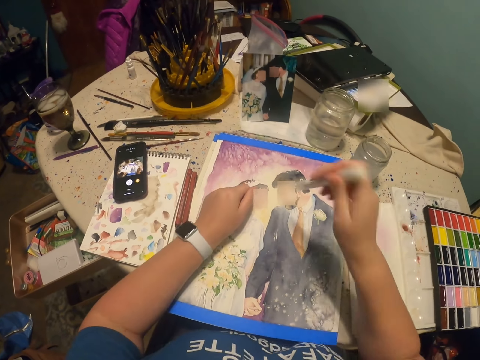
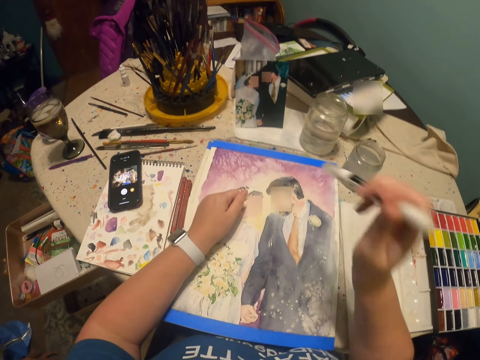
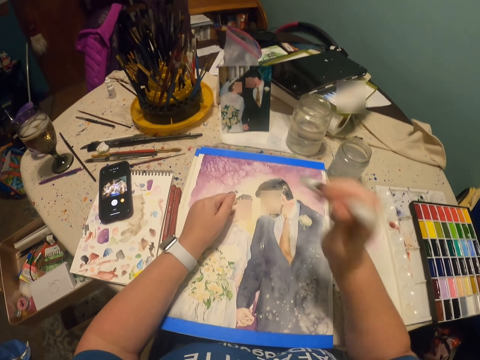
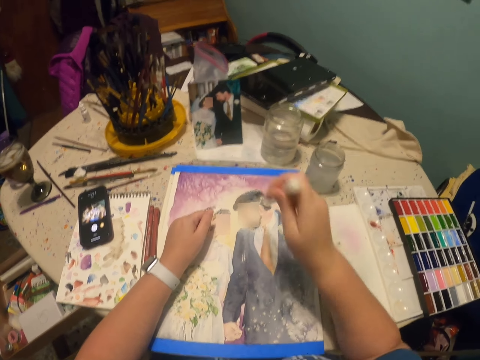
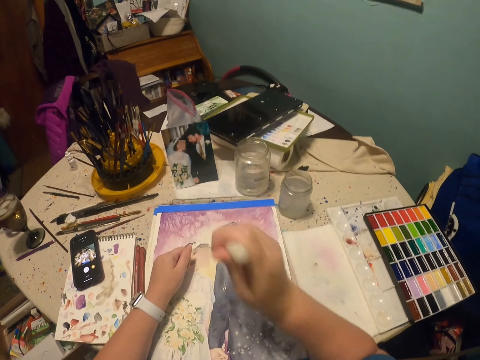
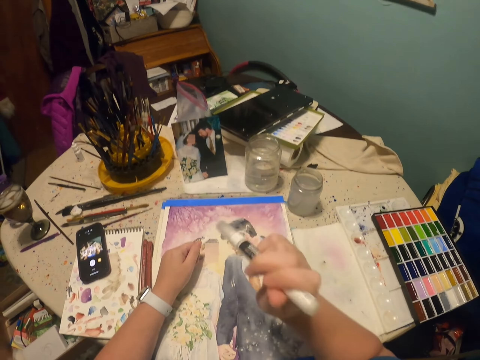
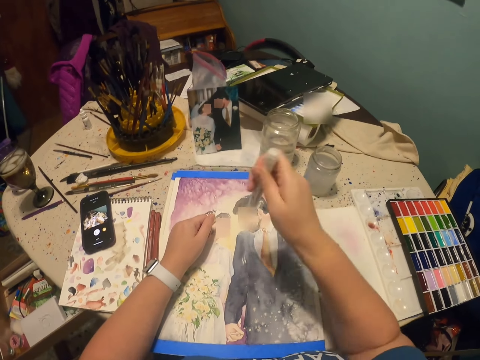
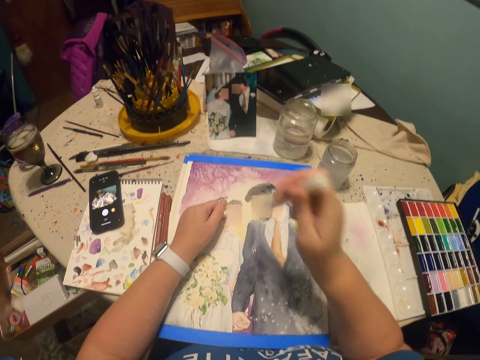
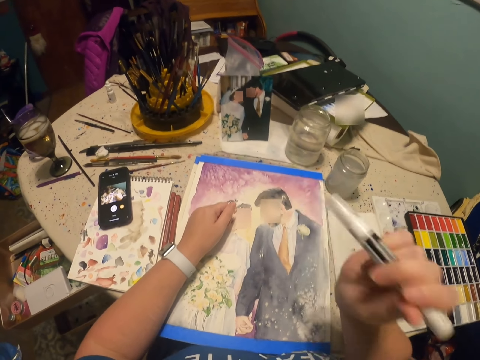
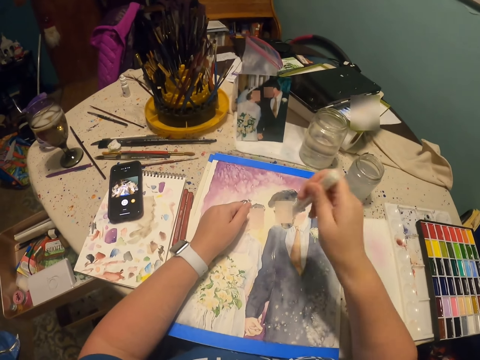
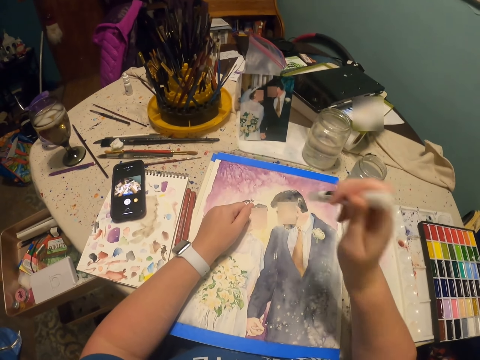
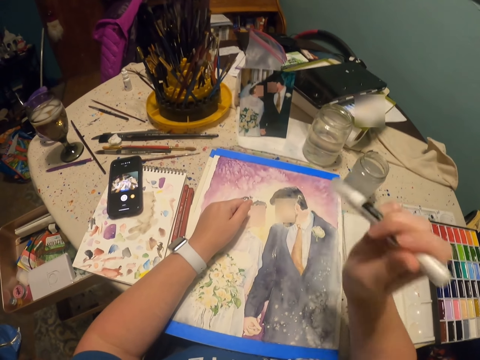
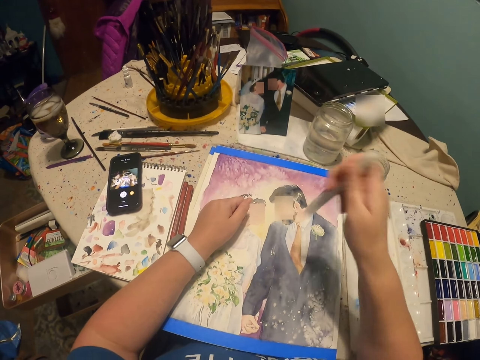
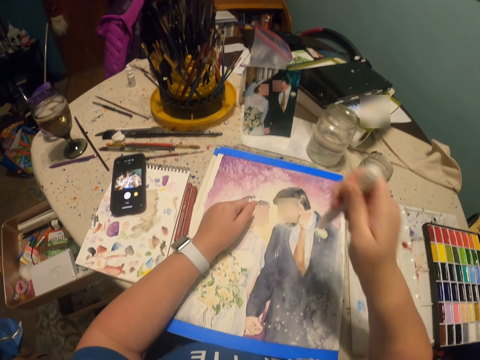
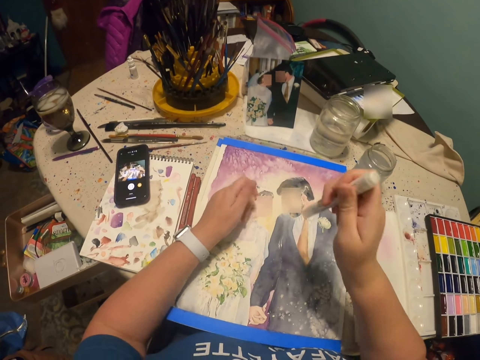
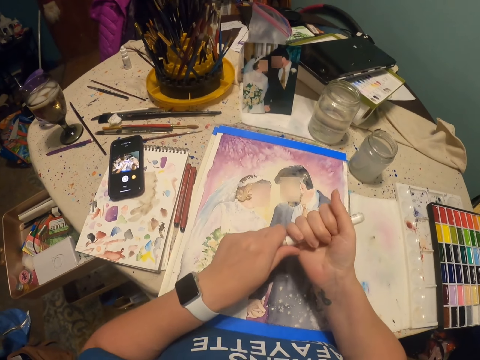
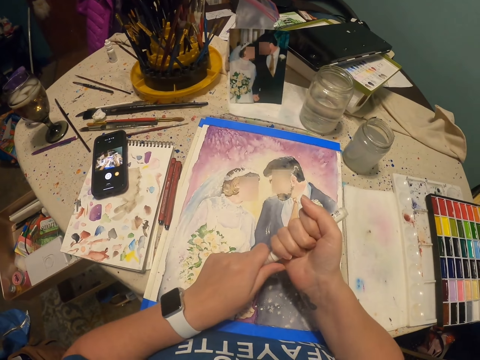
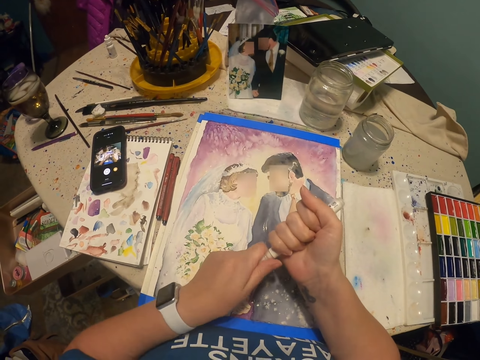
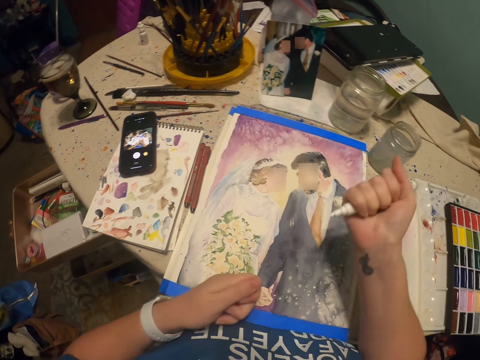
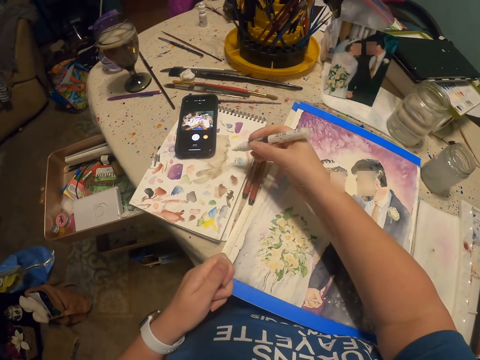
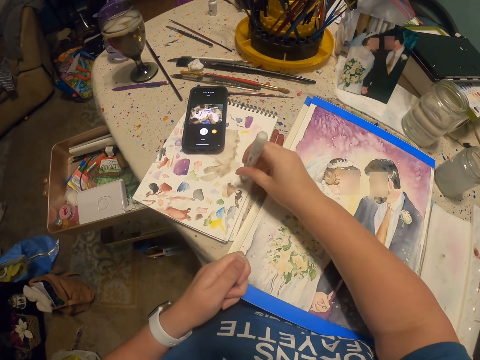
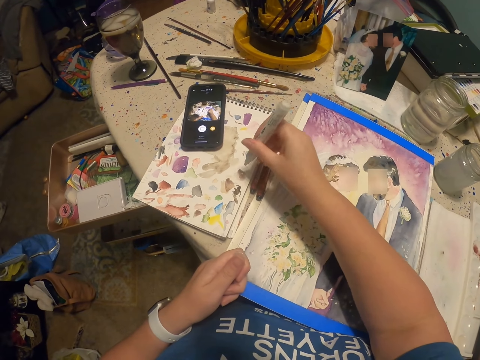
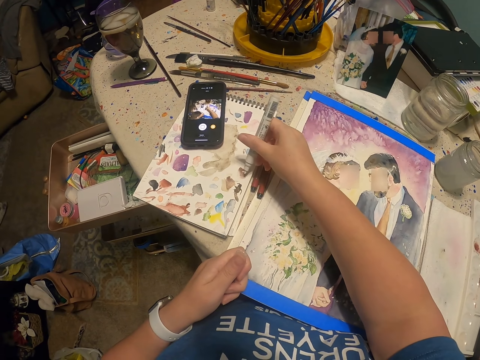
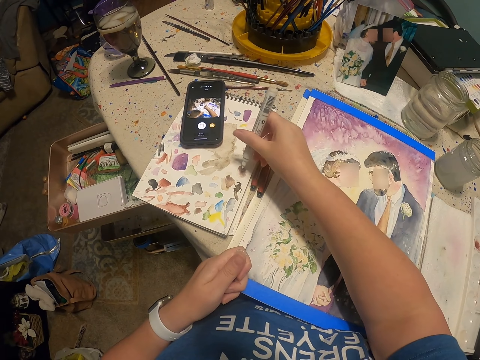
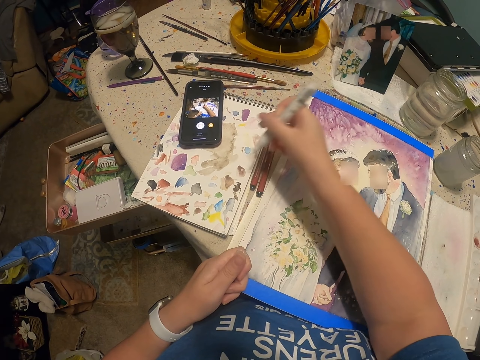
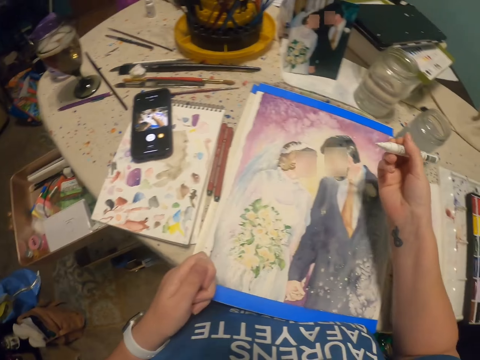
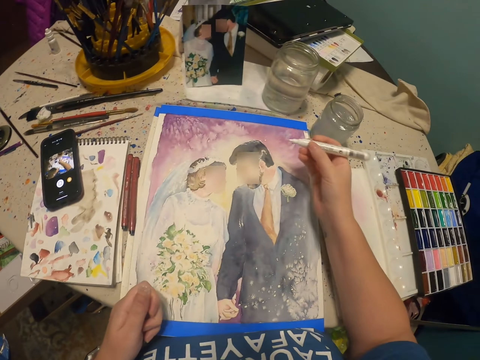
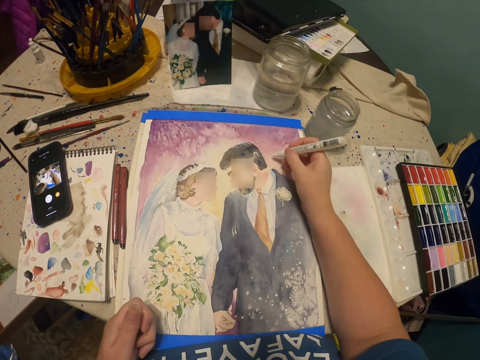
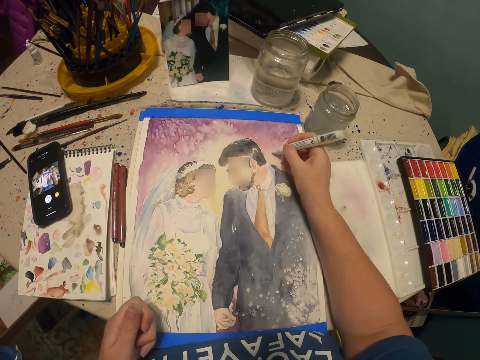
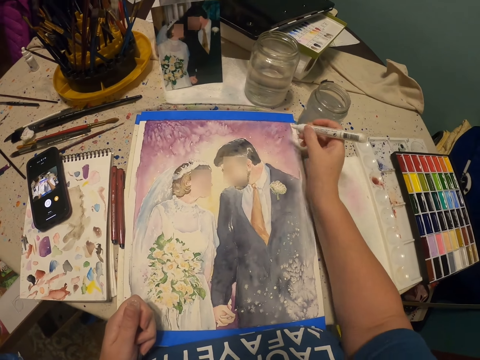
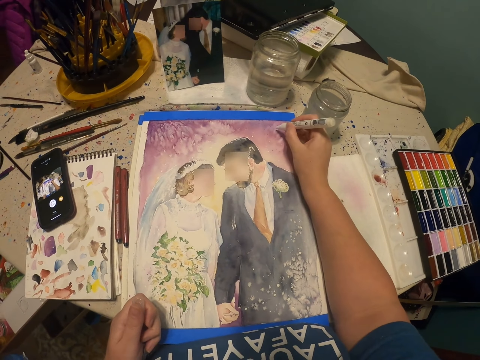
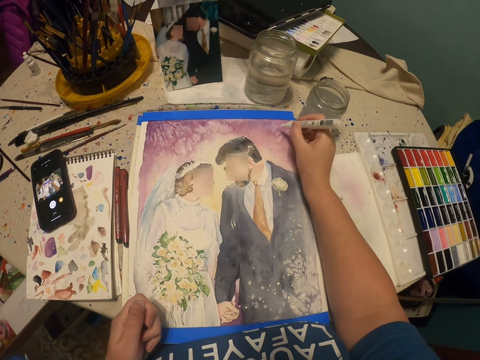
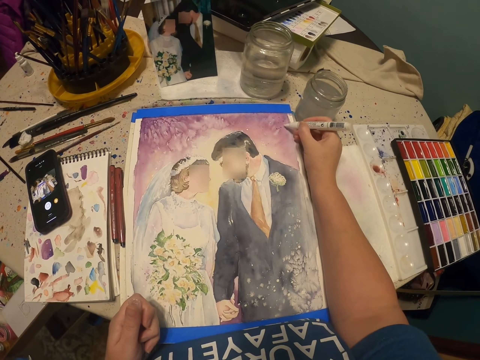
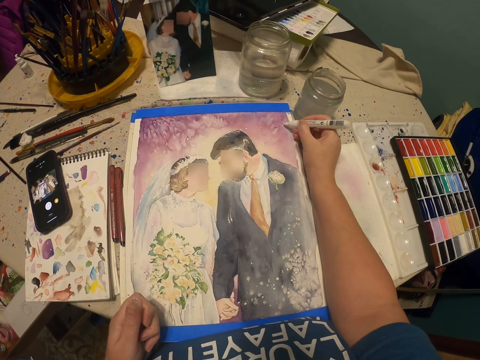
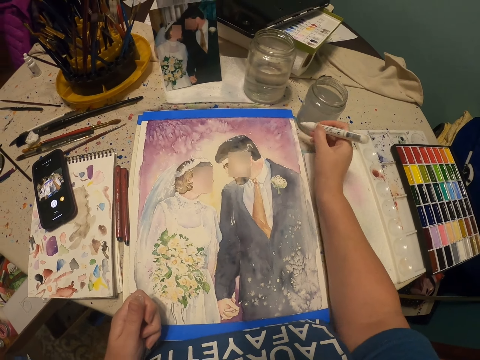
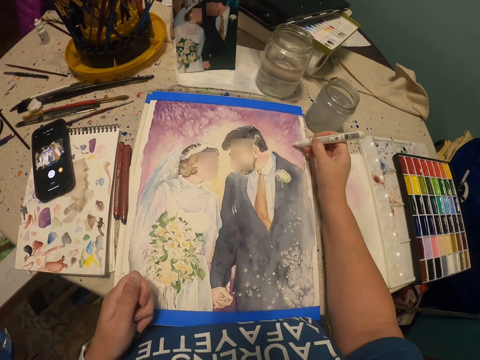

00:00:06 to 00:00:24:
The camera wearer puts the hand on the decoration. They shake the paint pen. They open the painting pen. They paint on the paper. They write on the rough draft. They hold the painting pen. They paint the decoration. They dot on the art.

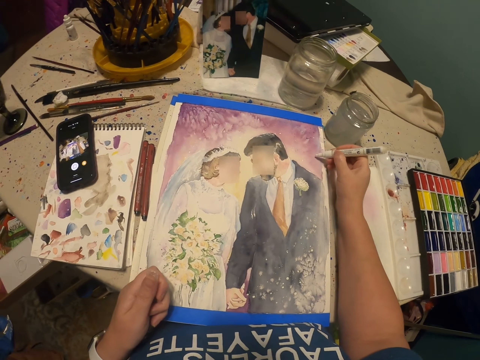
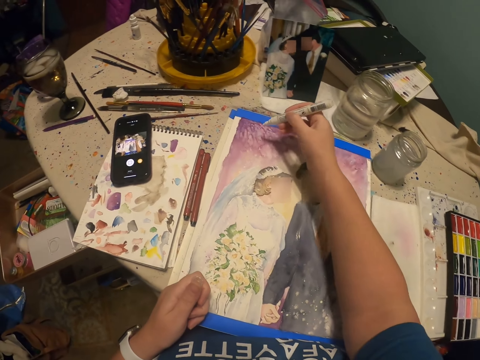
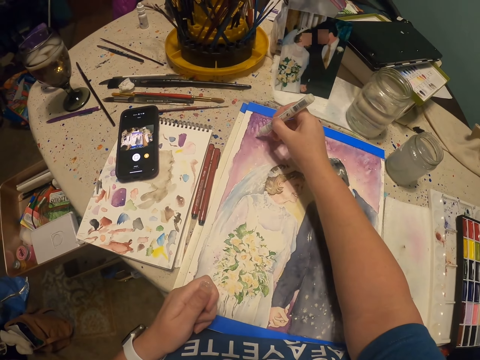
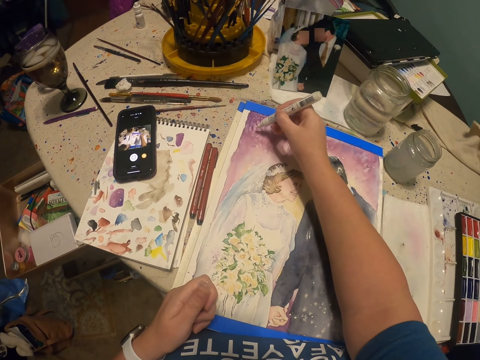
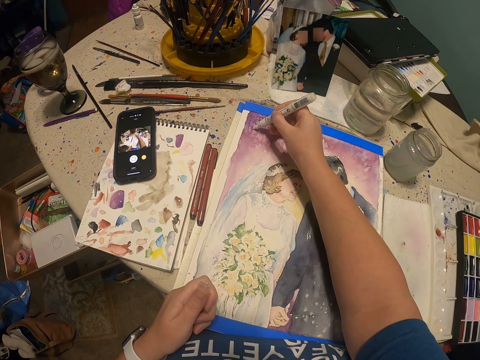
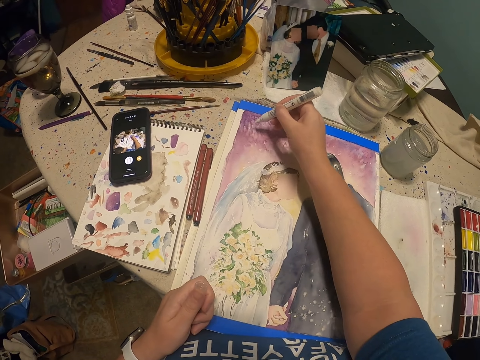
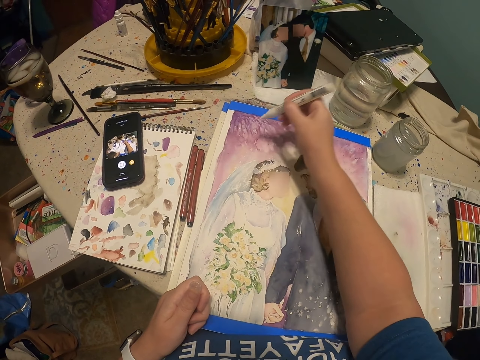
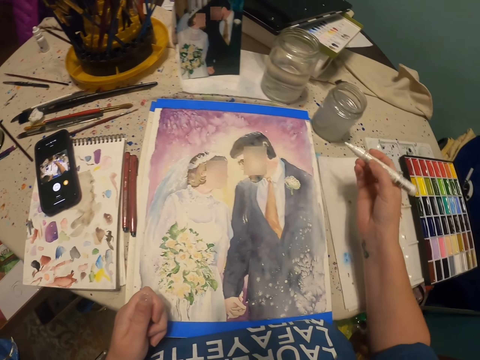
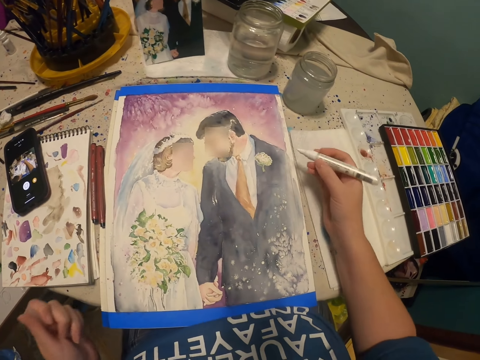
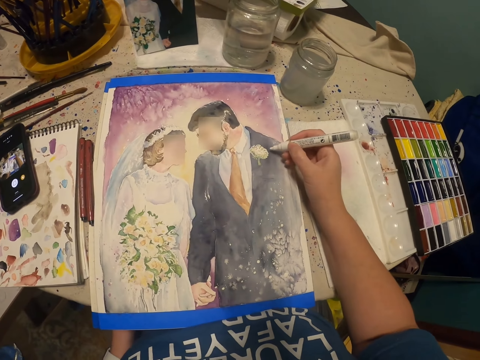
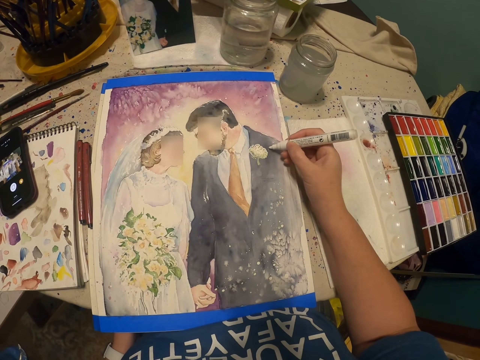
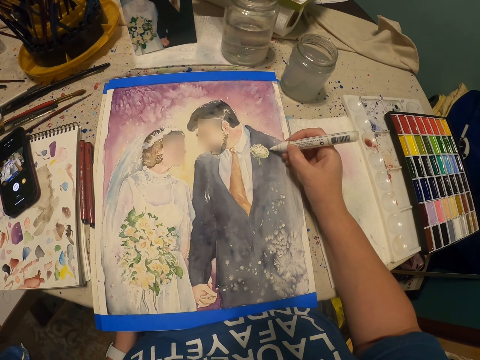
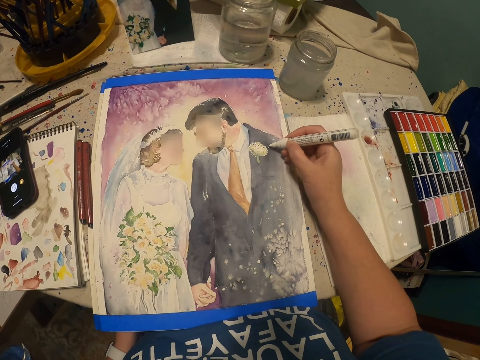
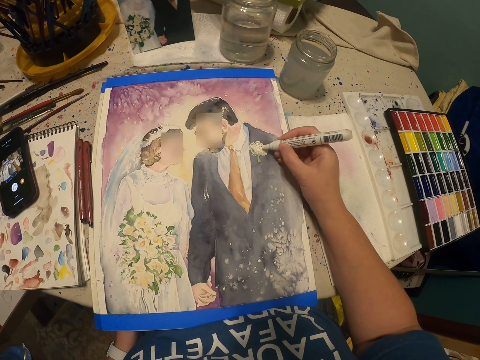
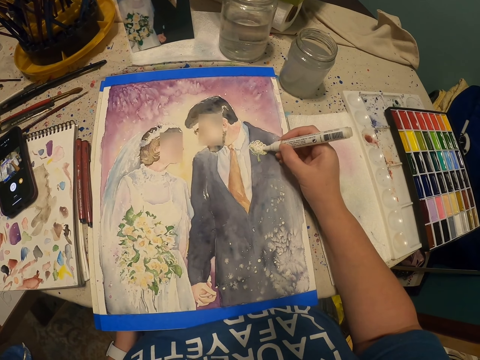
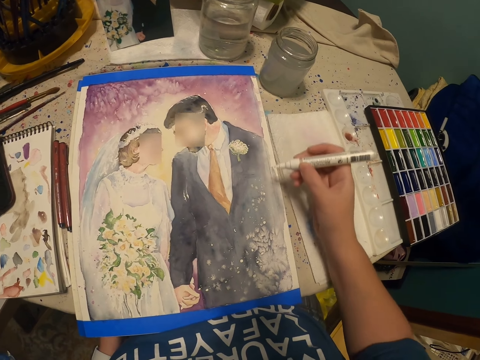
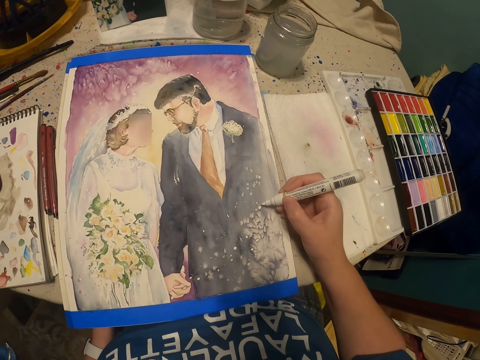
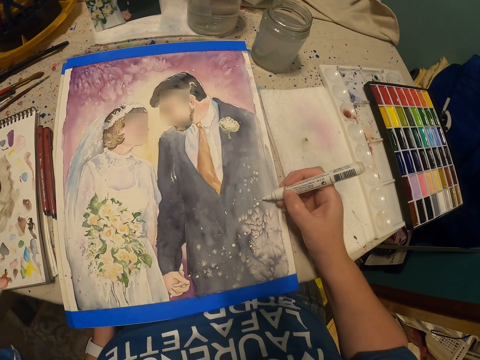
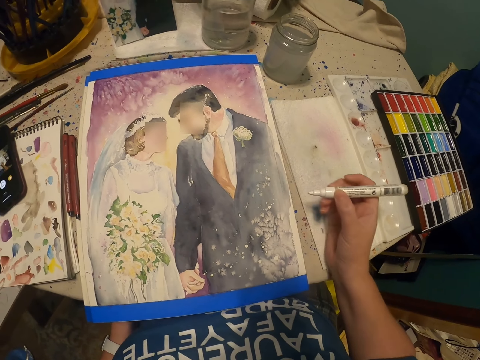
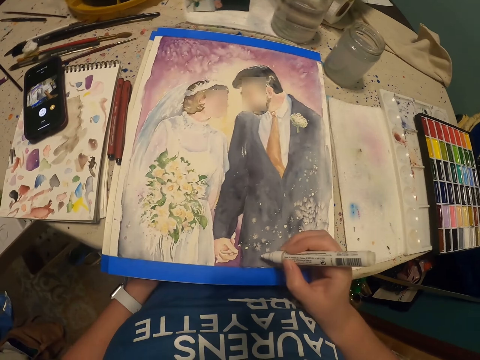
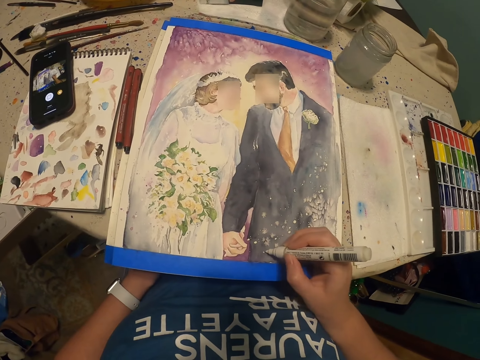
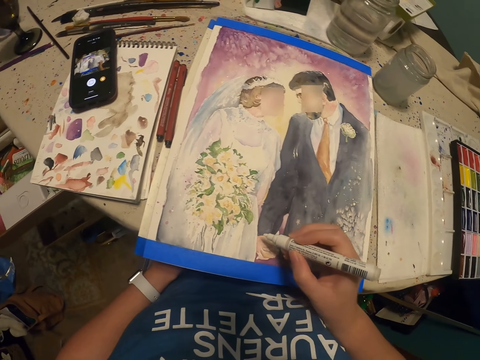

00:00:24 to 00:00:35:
The camera wearer holds the painting pen. They paint the decoration.
